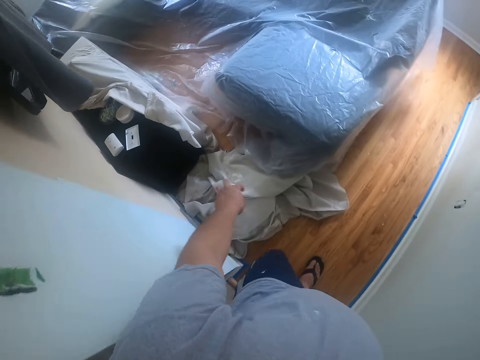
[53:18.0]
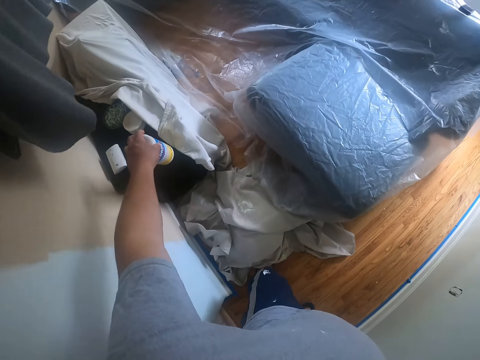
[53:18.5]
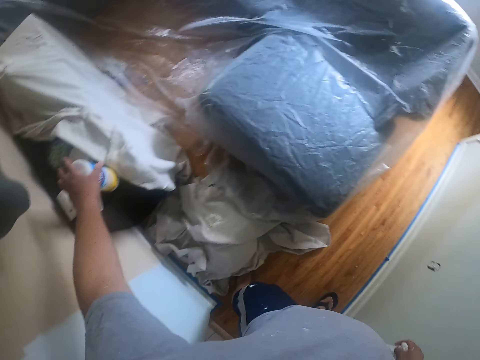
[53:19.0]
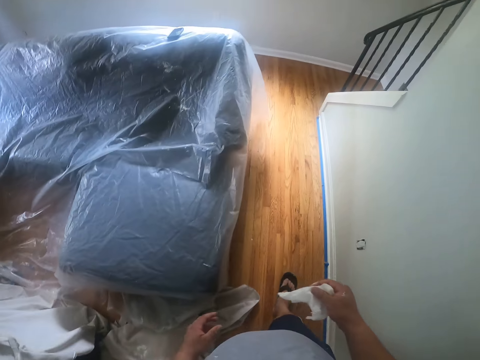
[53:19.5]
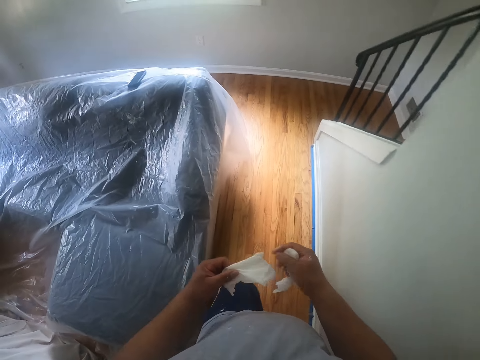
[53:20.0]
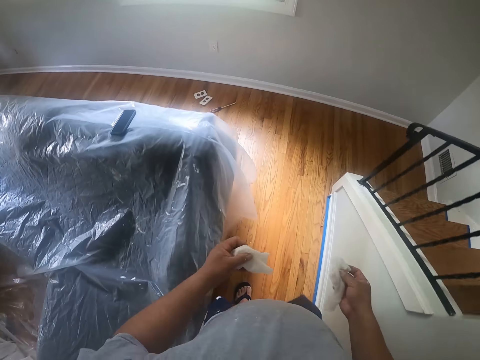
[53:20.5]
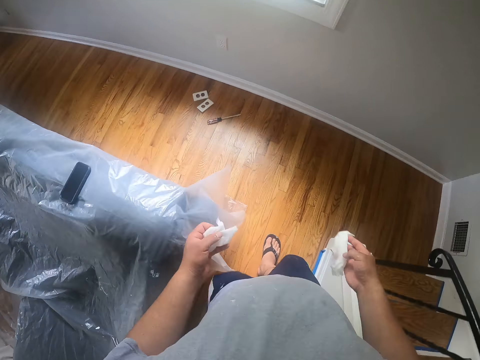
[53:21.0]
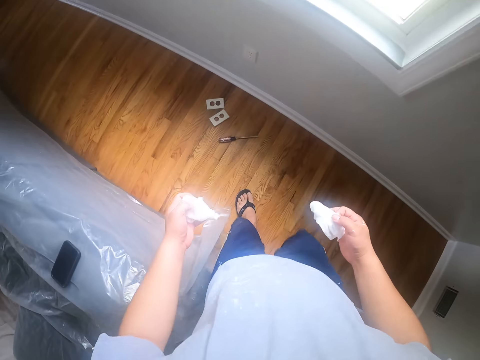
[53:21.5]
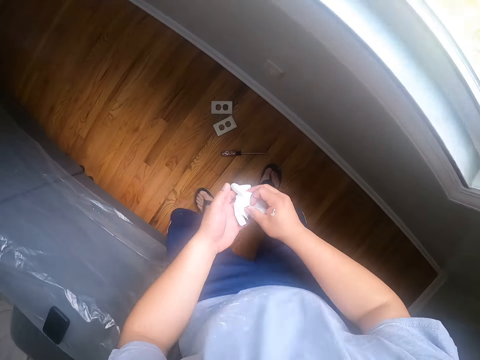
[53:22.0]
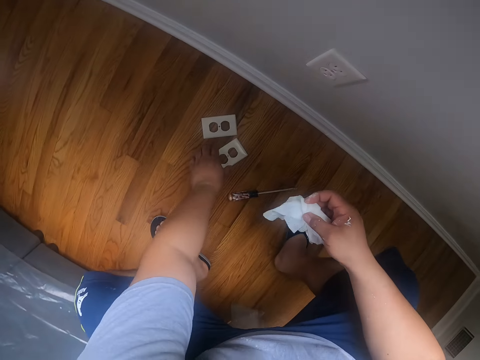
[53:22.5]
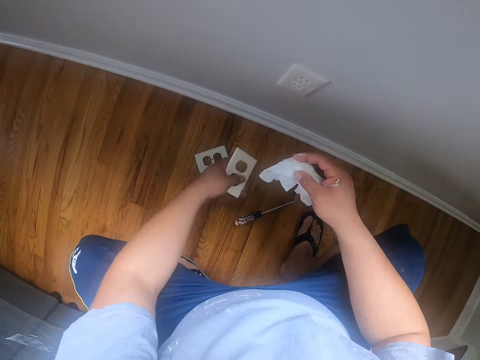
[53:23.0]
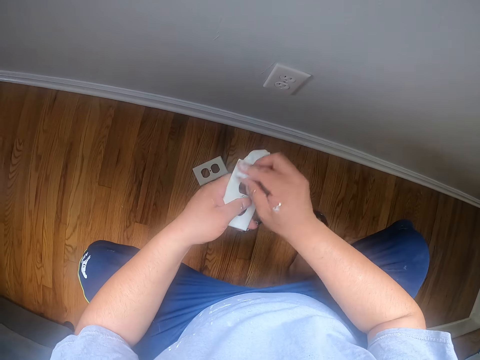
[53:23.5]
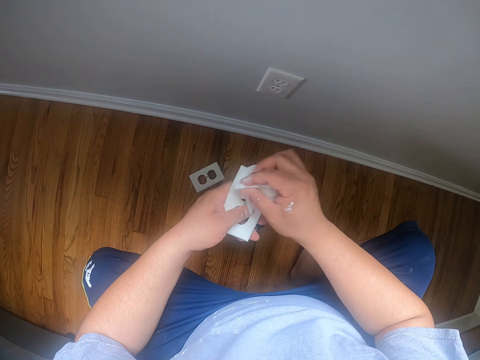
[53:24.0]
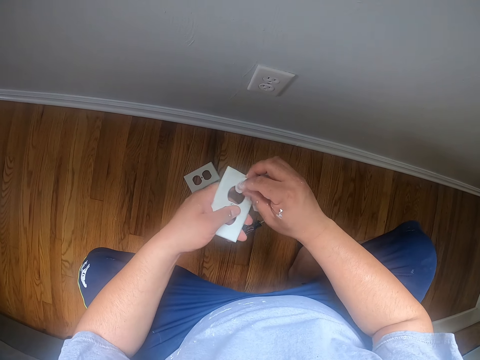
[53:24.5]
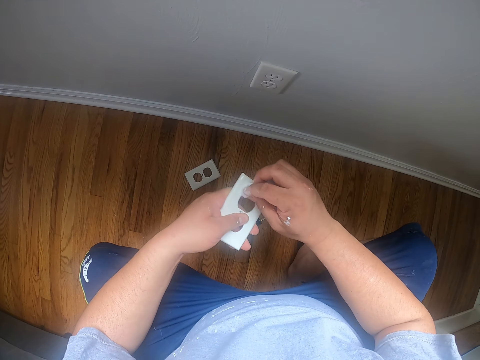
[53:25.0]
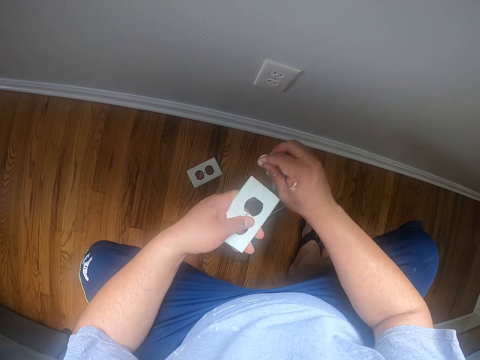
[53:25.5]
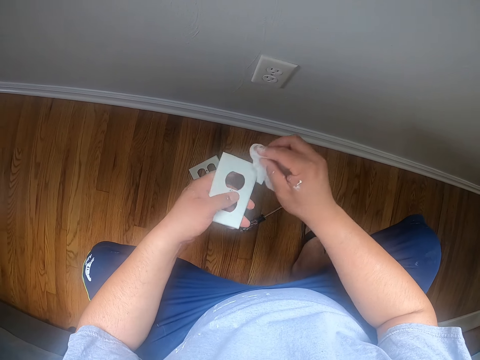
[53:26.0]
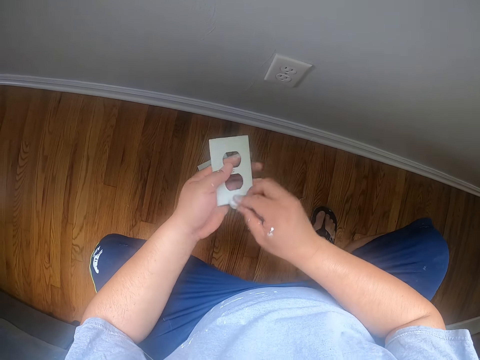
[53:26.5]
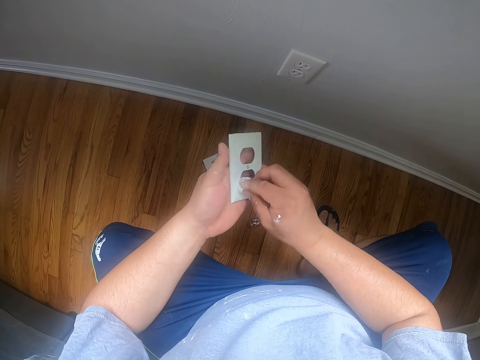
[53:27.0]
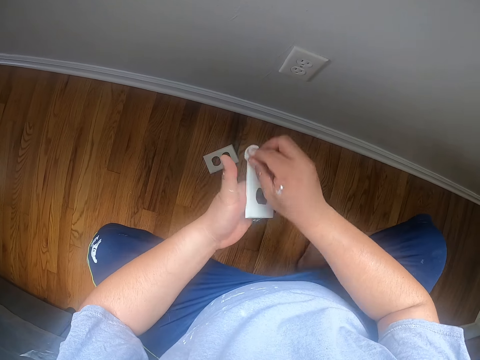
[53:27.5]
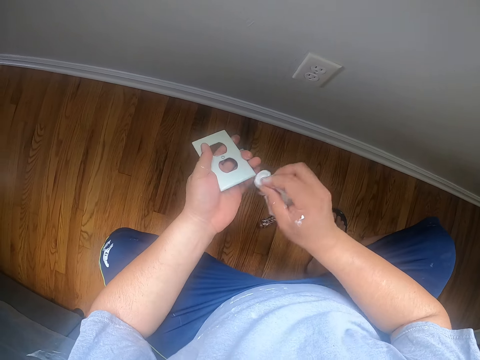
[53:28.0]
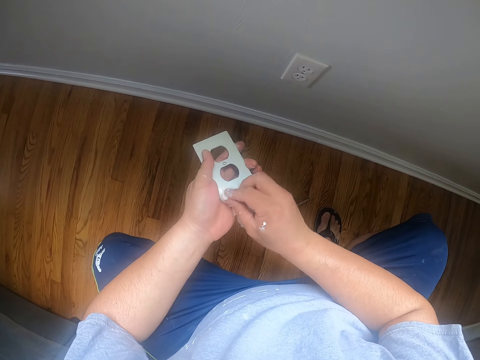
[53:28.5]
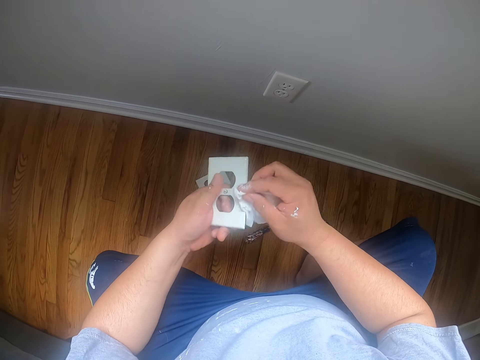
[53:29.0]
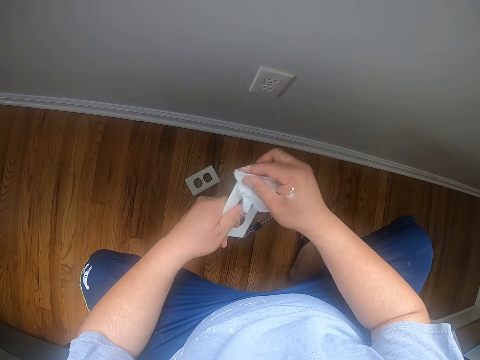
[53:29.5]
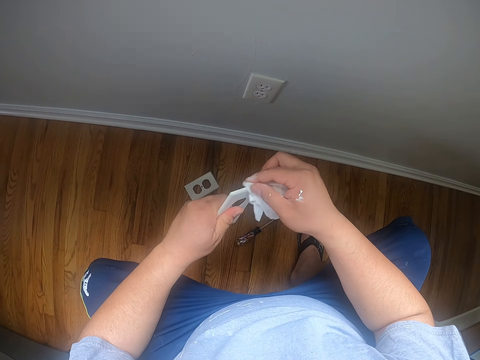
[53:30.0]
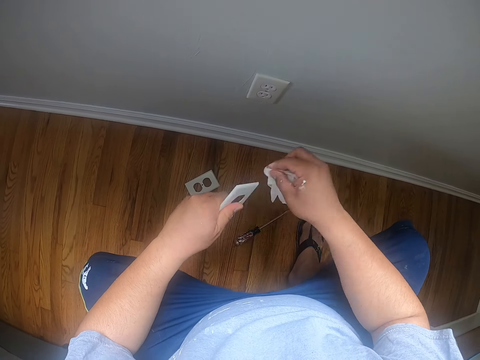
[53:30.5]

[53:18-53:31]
The camera wearer drops the container of wipes on top of the table beside the cloth. He walks around the house. He holds a wet wipe with his left hand. He holds the wet wipe with his right hand. He squats in the house. He picks a wall plate from the floor with his left hand. He cleans the wall plate with the wipes in his hands.

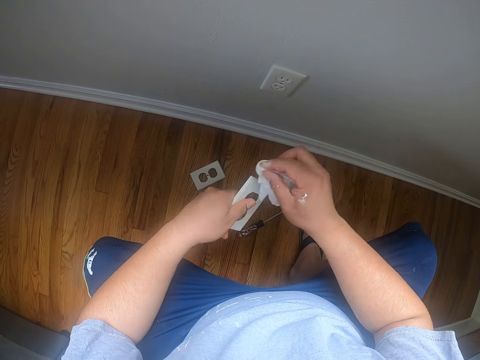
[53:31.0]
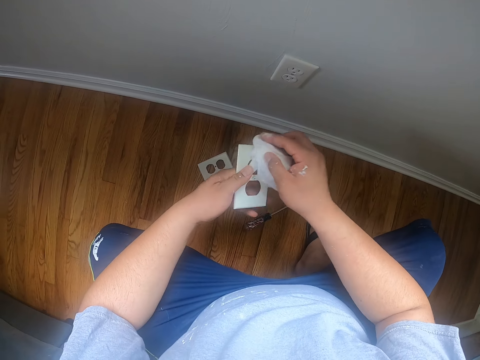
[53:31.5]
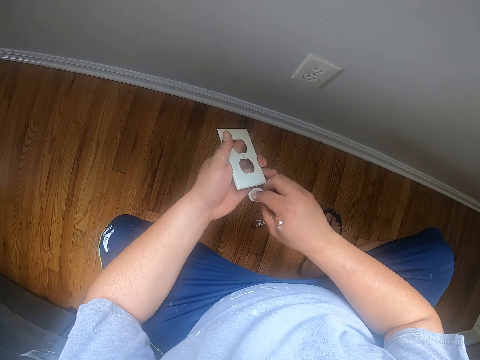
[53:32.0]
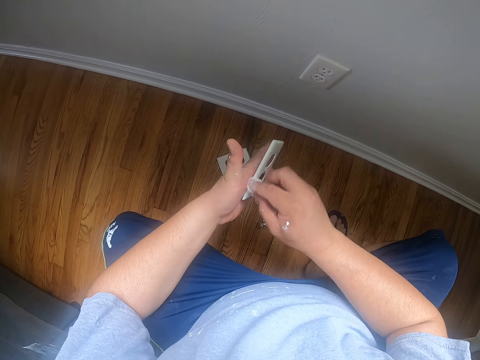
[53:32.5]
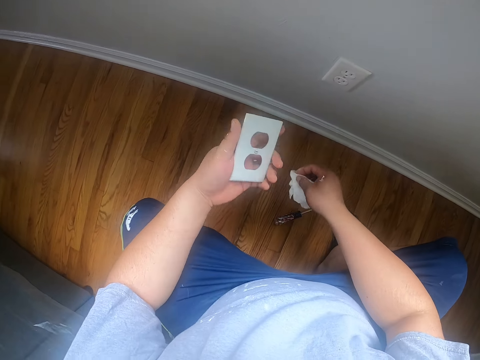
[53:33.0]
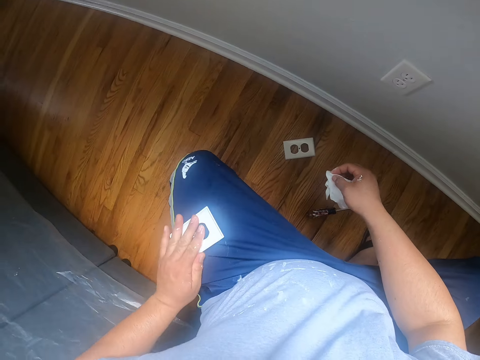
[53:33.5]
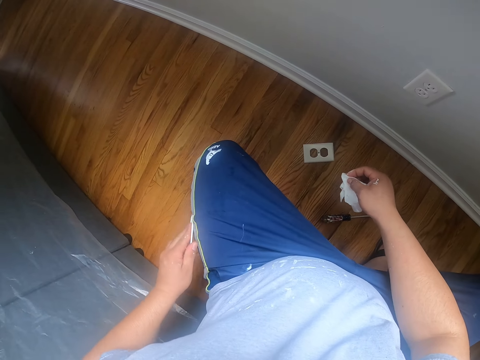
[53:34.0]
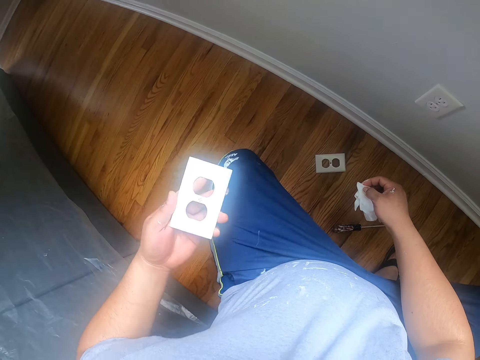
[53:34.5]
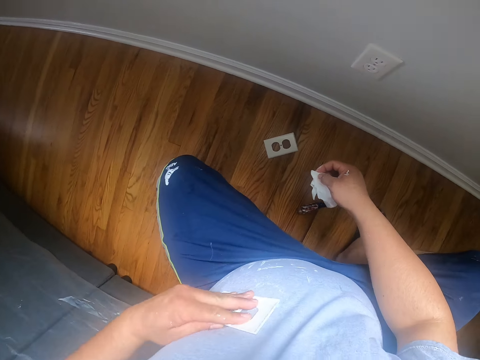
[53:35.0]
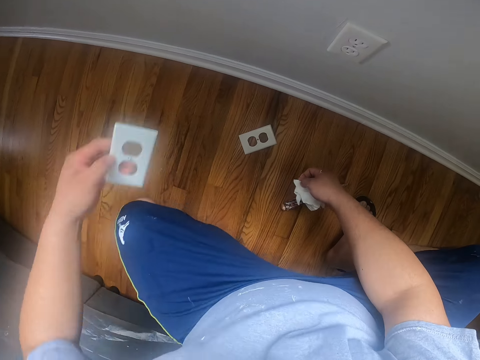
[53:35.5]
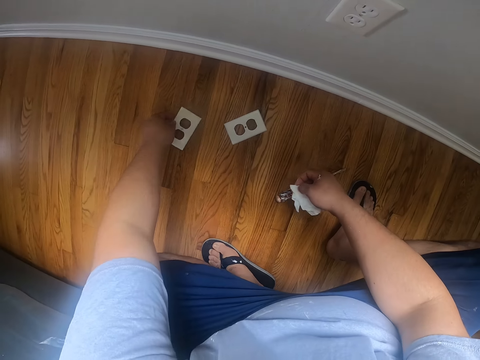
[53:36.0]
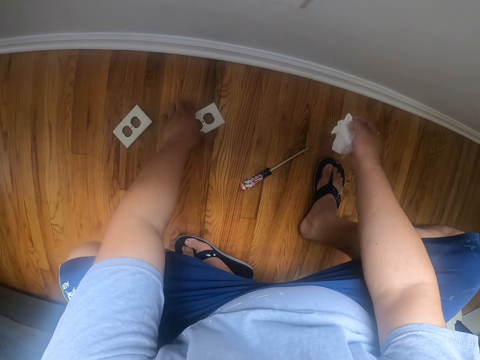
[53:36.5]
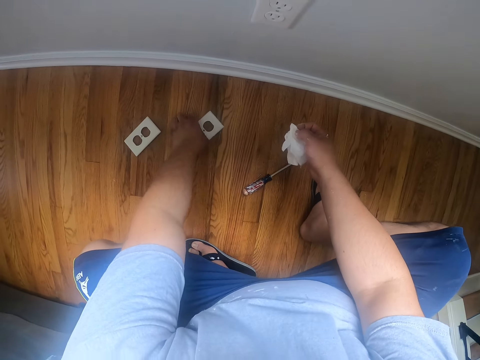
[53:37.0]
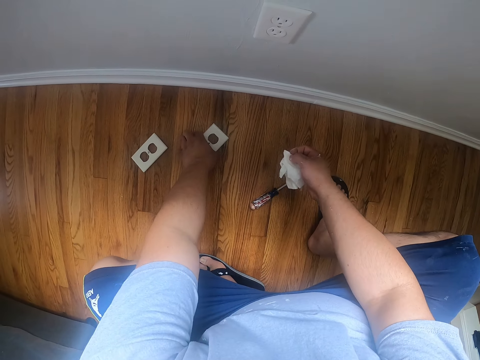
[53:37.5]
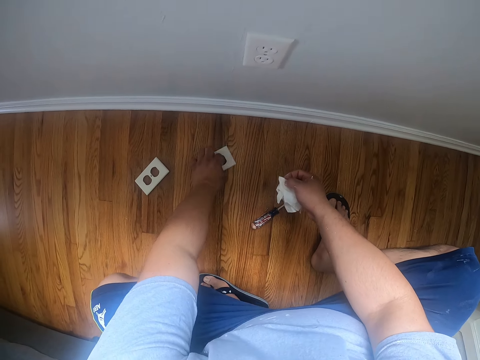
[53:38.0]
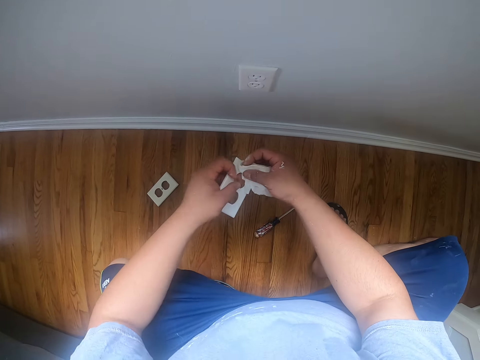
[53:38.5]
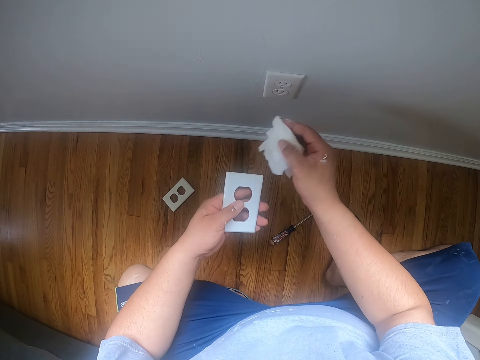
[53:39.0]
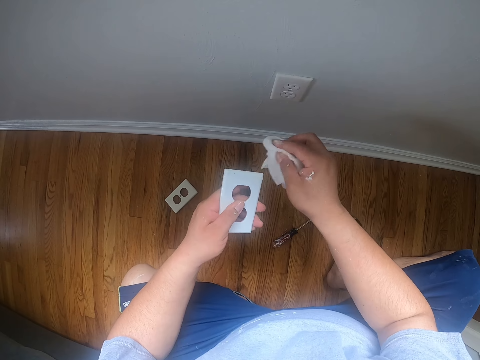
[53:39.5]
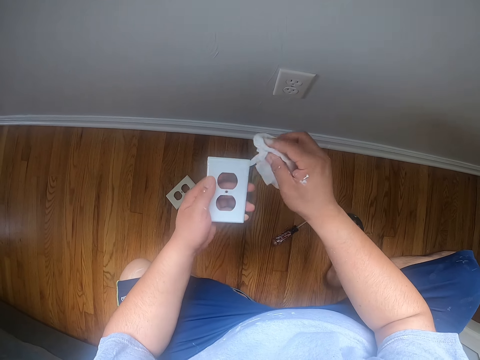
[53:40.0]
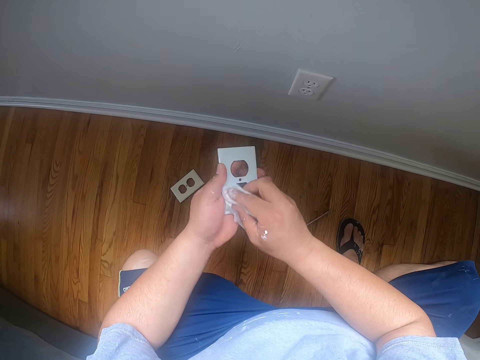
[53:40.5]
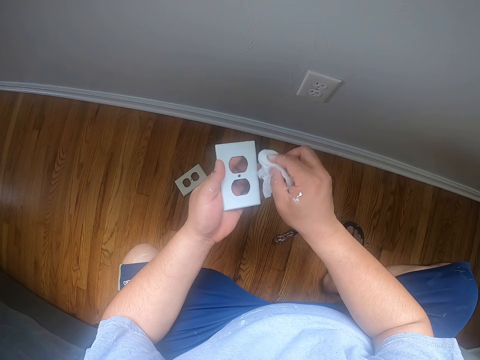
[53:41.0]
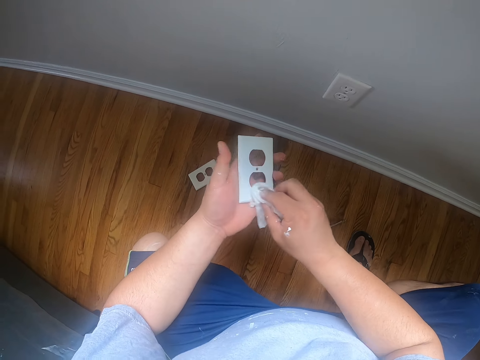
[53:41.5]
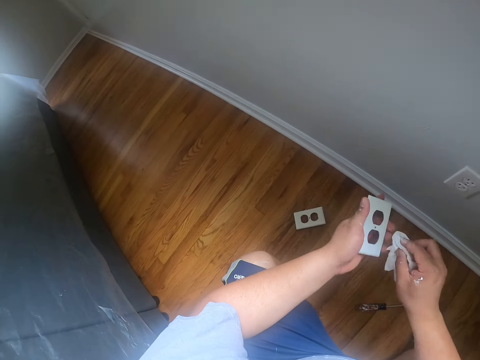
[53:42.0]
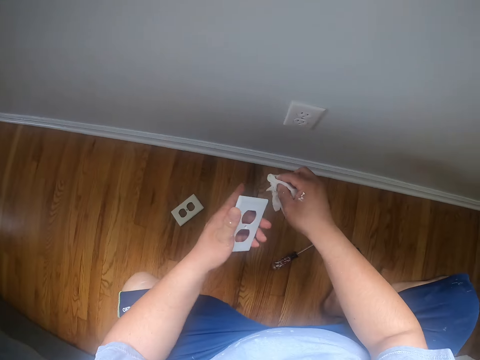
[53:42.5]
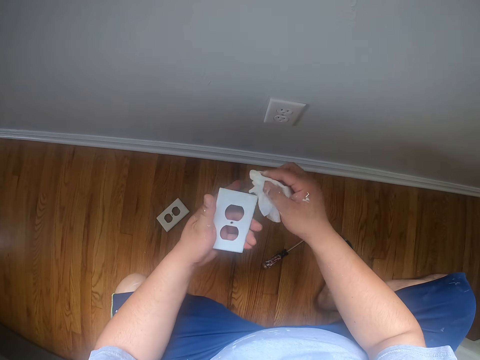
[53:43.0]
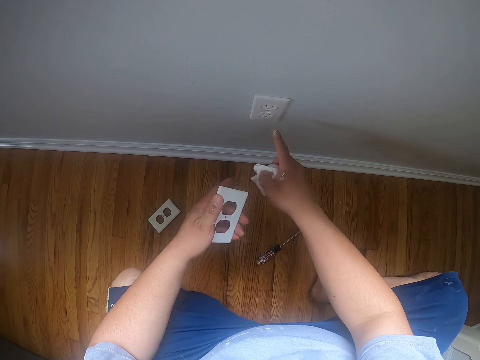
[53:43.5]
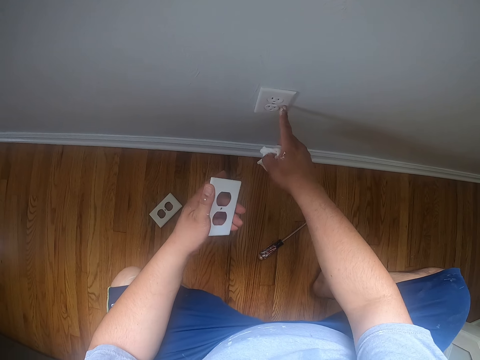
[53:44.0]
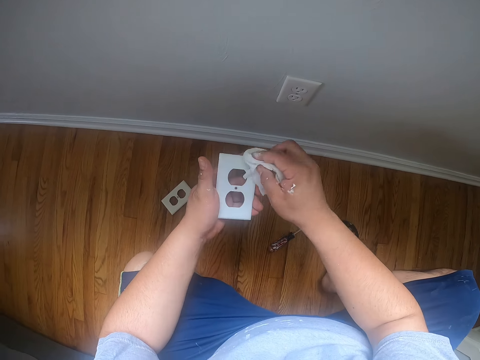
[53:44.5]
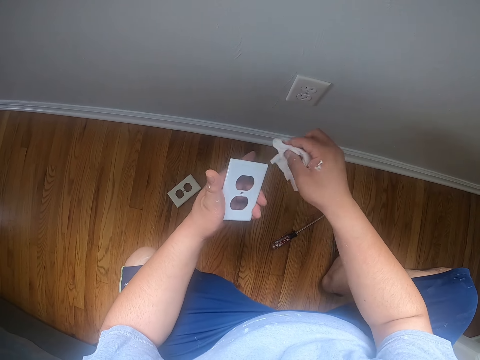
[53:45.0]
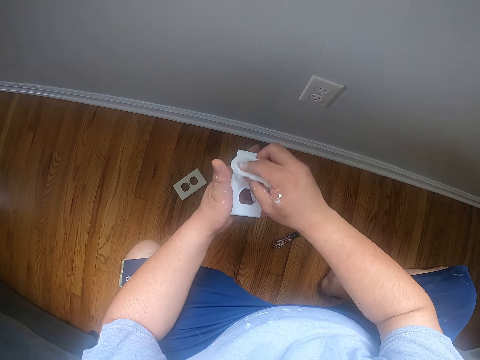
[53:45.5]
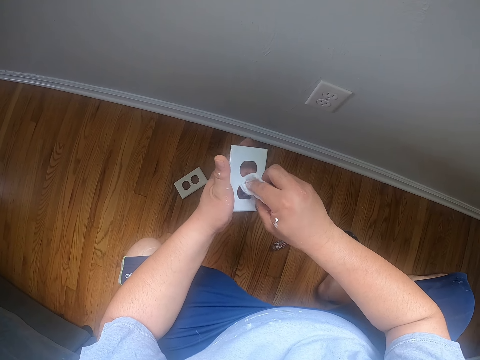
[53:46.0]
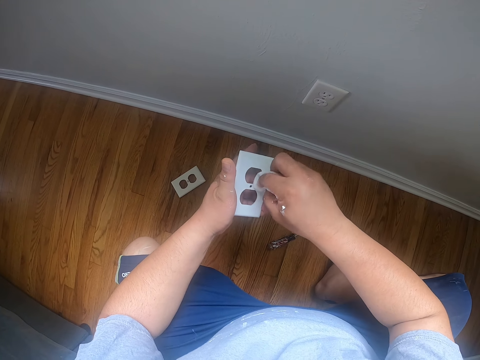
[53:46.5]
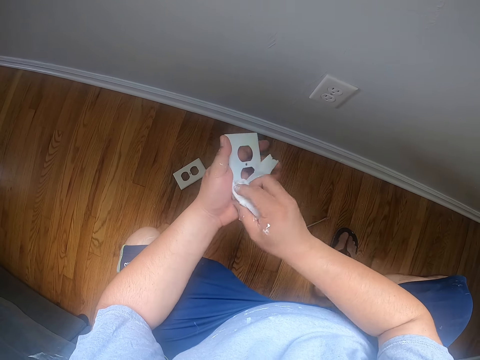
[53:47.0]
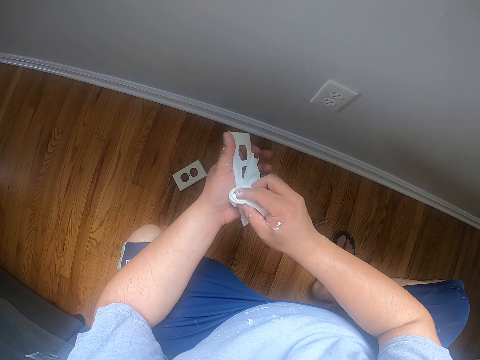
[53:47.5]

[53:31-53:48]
The camera wearer wipes the wall socket cover plate against his shorts. He wipes the wall socket cover plate against his t-shirt. He puts the wall socket cover plate on the floor. He picks a wall socket cover plate from the floor with his left hand. He wipes the wall socket cover plate with a wet wipe. He touches the wall socket with his right hand finger. He wipes the wall socket cover plate with the wet wipe again.
